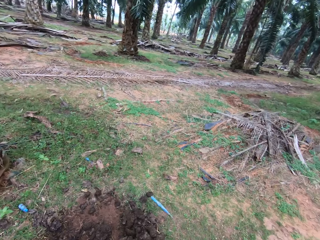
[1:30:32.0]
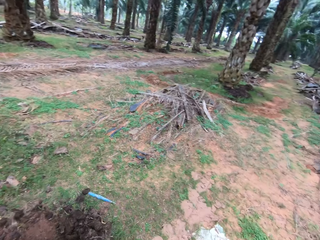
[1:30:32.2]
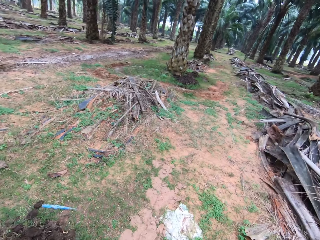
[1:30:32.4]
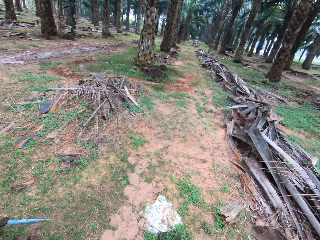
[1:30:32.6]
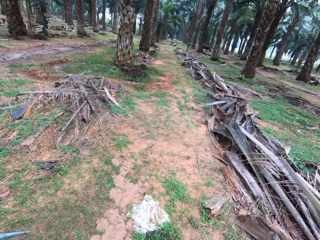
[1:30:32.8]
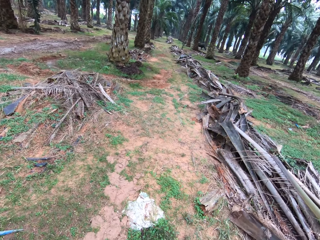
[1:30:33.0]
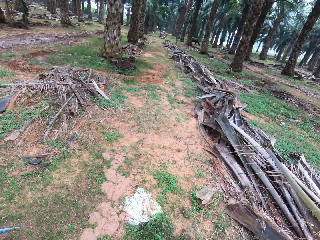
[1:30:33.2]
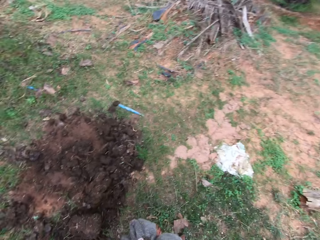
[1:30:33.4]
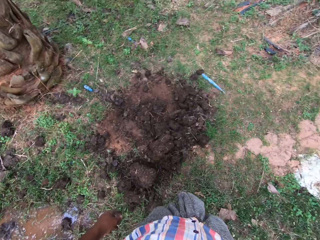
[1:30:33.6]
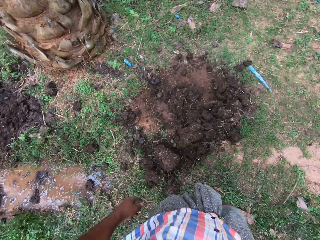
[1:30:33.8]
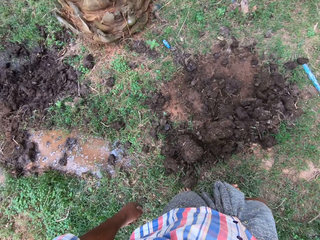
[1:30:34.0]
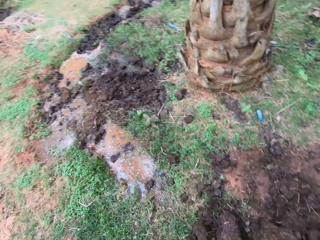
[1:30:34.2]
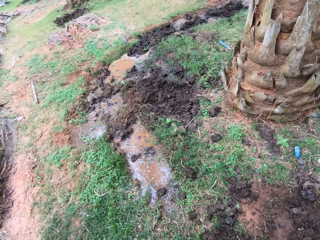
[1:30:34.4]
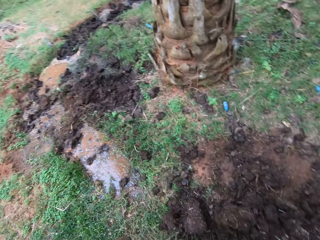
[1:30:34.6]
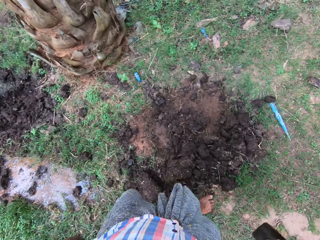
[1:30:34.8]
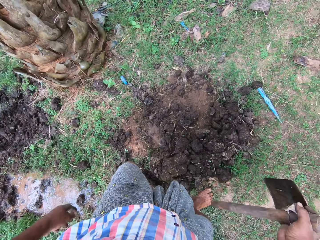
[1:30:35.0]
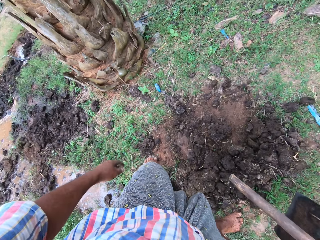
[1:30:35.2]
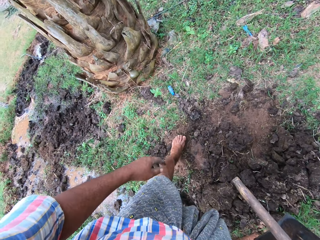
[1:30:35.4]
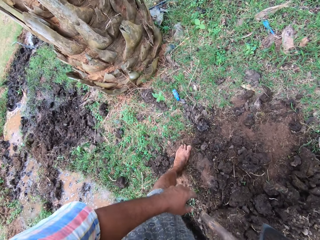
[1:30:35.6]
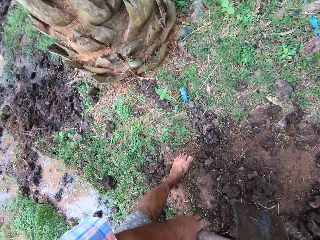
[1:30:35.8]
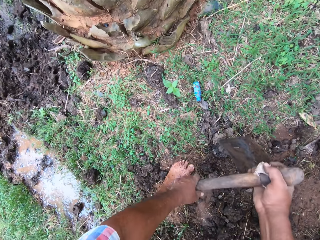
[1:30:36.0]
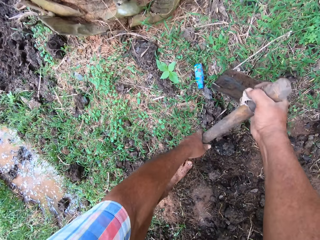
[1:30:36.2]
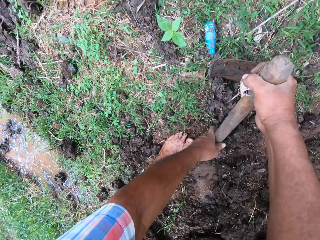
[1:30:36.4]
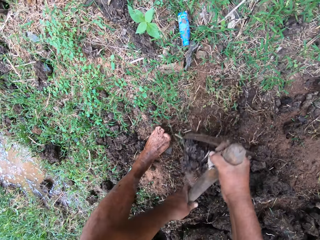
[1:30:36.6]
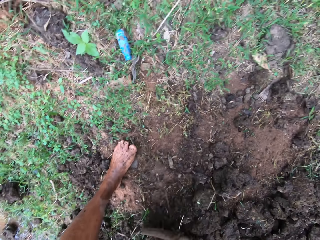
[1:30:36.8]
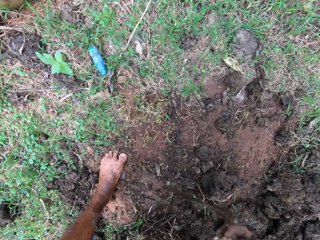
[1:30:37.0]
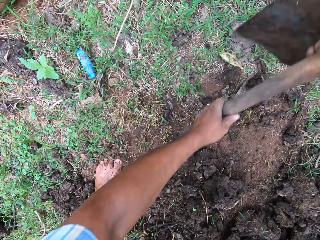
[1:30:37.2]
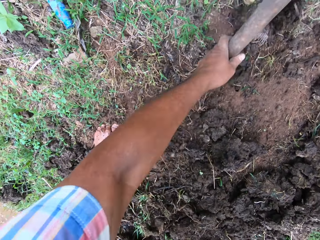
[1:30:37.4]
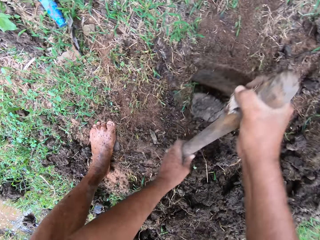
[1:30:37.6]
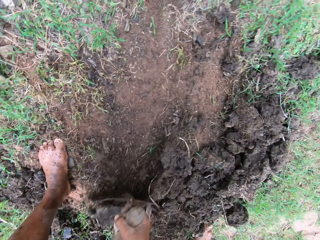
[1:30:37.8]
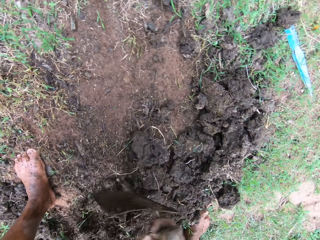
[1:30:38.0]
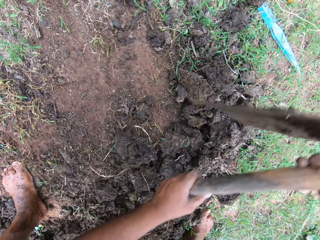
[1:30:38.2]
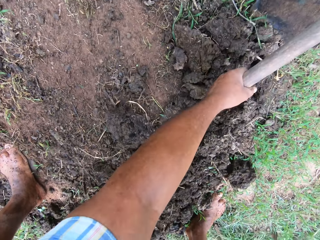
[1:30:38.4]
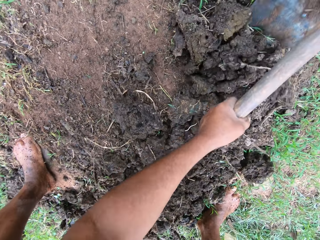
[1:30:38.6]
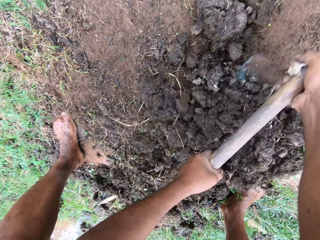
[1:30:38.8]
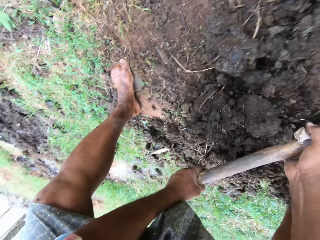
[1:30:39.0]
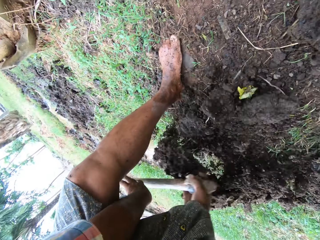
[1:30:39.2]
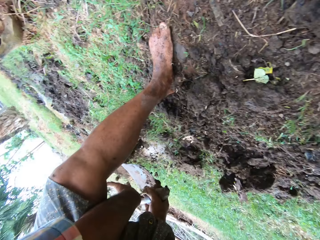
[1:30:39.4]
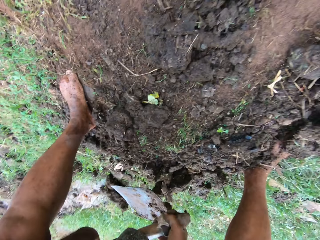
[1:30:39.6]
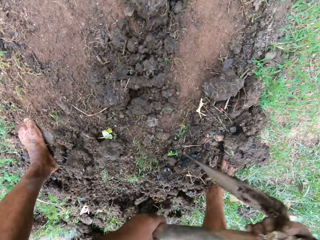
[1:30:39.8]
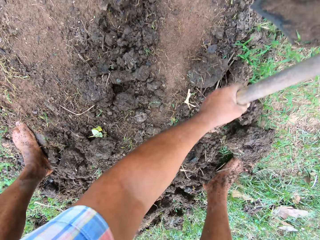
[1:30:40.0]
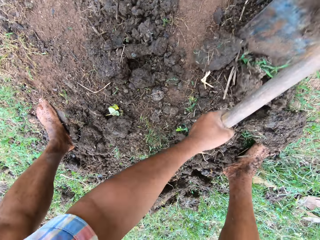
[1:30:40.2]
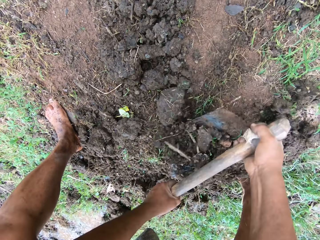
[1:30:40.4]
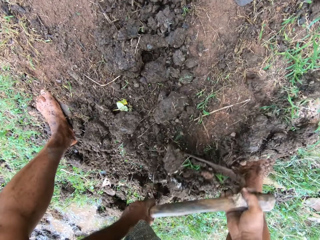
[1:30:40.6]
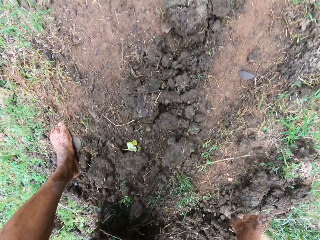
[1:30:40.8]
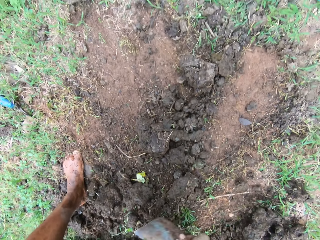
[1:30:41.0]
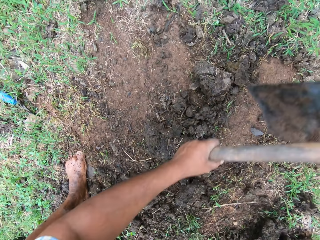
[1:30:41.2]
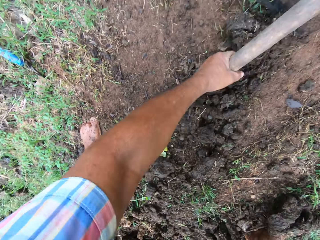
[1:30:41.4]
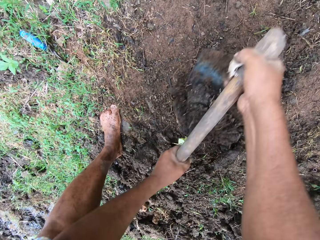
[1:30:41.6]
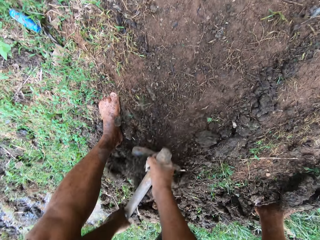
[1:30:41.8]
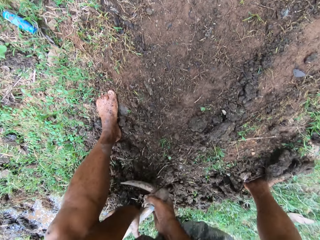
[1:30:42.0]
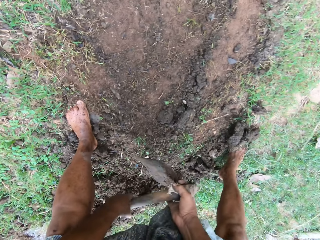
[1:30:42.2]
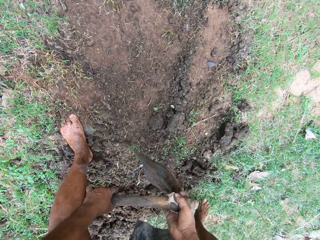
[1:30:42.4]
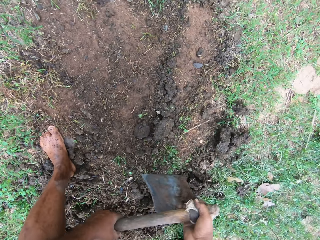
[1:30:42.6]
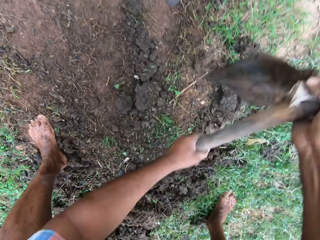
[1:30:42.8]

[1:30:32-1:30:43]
The camera wearer bends. They collect soil using a hoe, mix the soil with water and collect the soil using the hoe.

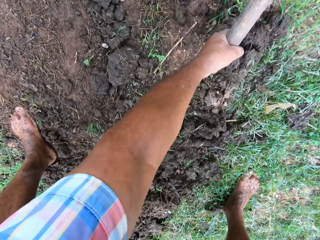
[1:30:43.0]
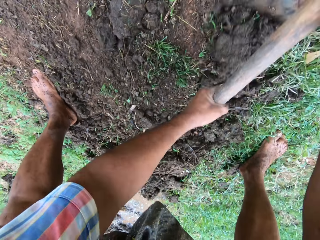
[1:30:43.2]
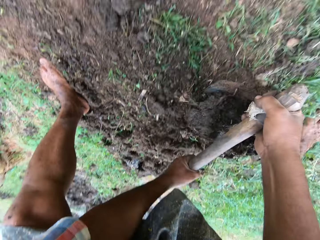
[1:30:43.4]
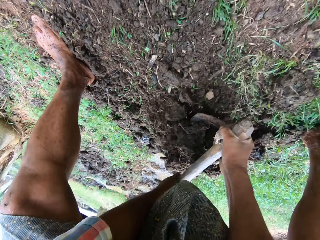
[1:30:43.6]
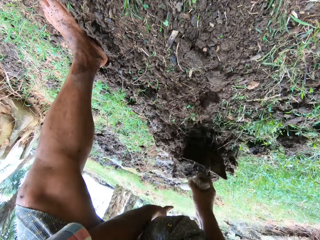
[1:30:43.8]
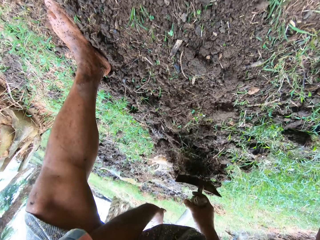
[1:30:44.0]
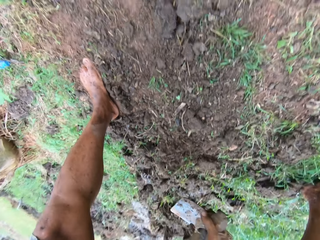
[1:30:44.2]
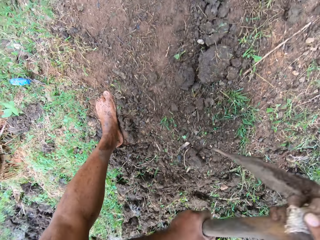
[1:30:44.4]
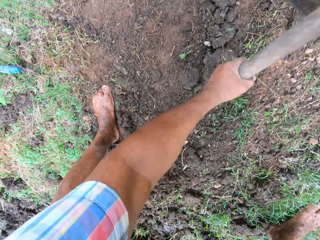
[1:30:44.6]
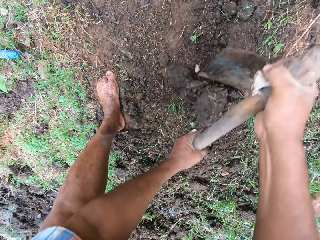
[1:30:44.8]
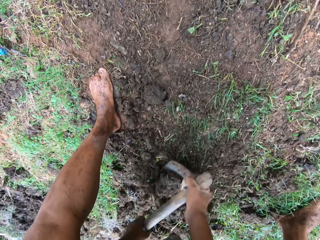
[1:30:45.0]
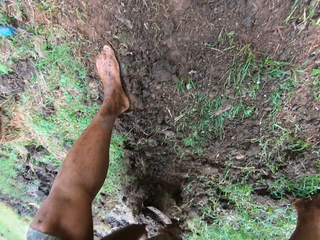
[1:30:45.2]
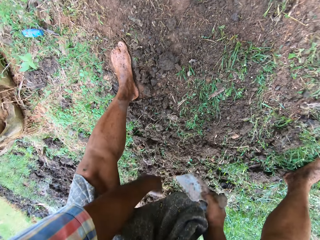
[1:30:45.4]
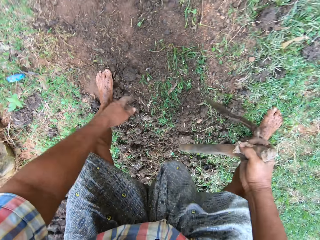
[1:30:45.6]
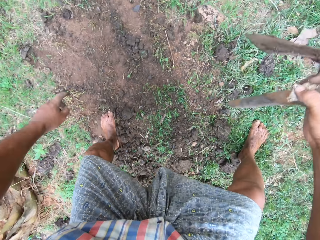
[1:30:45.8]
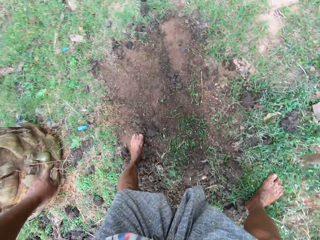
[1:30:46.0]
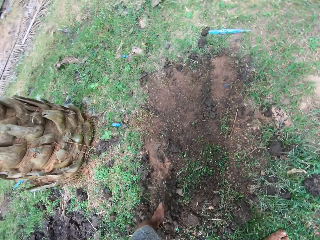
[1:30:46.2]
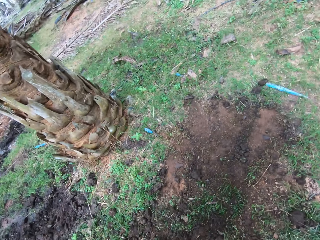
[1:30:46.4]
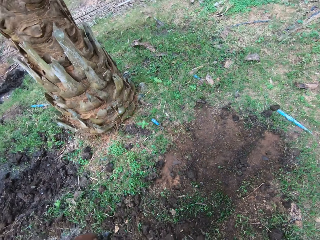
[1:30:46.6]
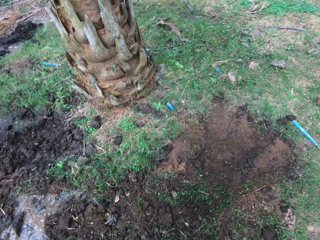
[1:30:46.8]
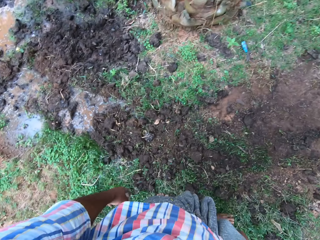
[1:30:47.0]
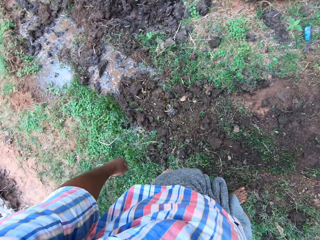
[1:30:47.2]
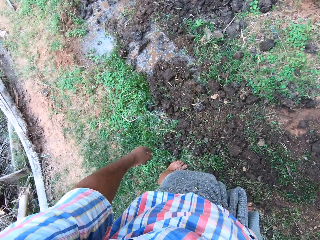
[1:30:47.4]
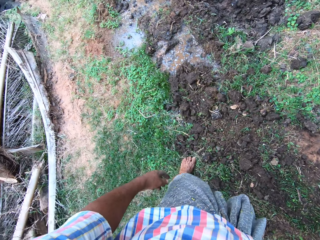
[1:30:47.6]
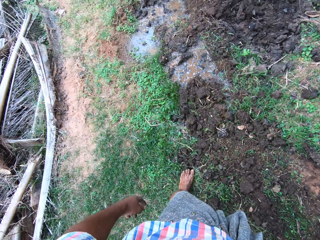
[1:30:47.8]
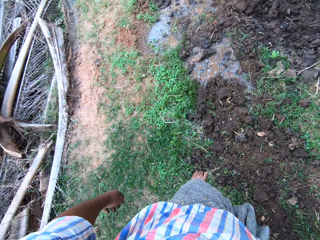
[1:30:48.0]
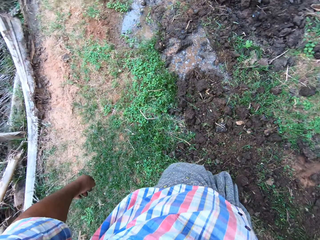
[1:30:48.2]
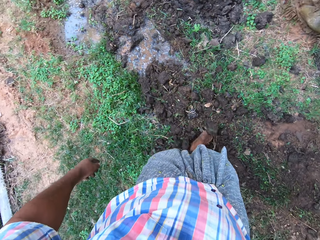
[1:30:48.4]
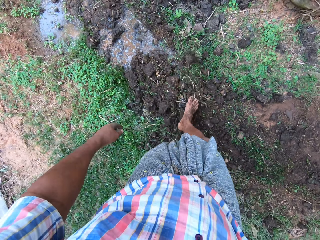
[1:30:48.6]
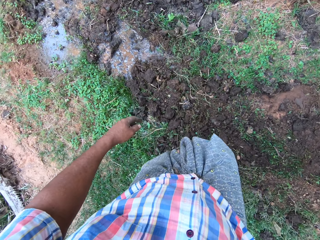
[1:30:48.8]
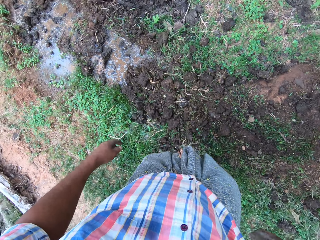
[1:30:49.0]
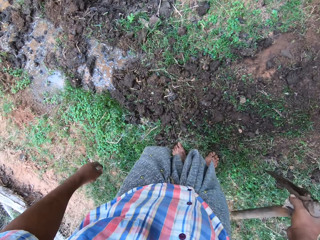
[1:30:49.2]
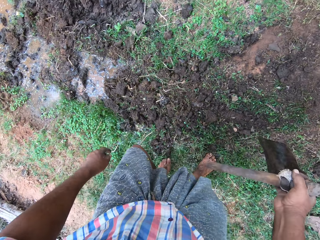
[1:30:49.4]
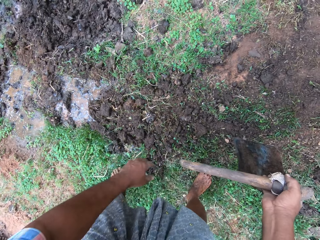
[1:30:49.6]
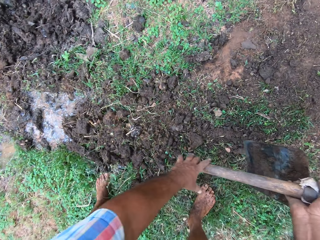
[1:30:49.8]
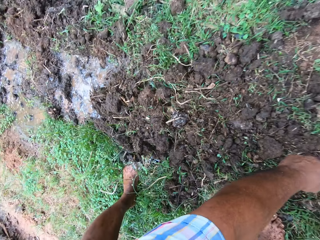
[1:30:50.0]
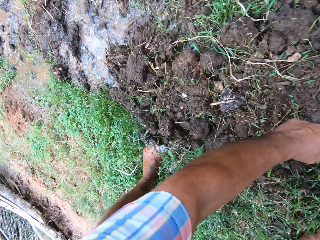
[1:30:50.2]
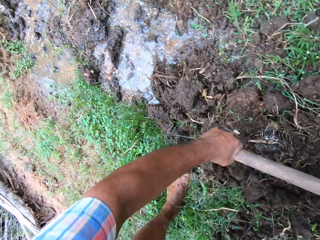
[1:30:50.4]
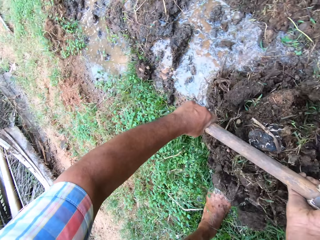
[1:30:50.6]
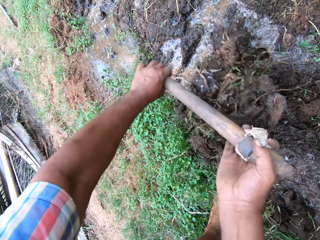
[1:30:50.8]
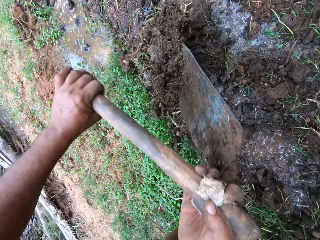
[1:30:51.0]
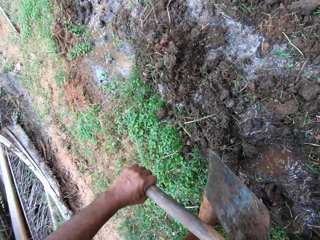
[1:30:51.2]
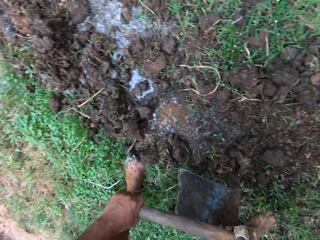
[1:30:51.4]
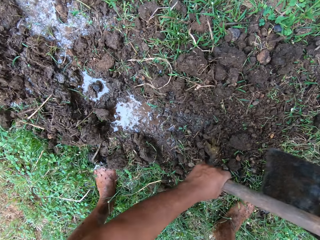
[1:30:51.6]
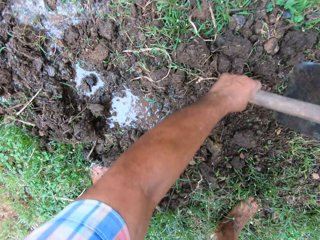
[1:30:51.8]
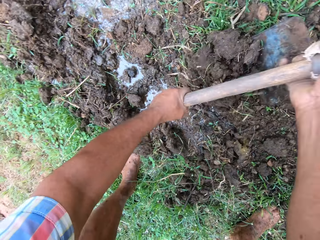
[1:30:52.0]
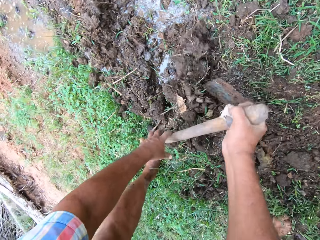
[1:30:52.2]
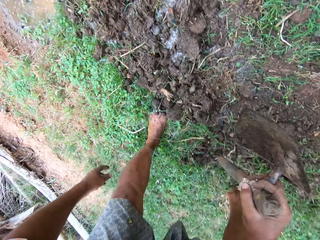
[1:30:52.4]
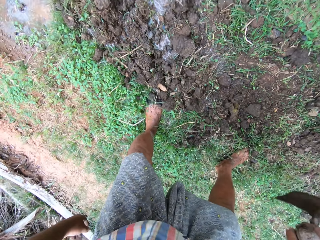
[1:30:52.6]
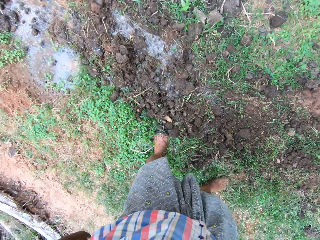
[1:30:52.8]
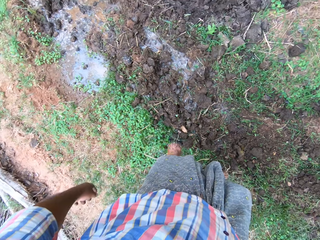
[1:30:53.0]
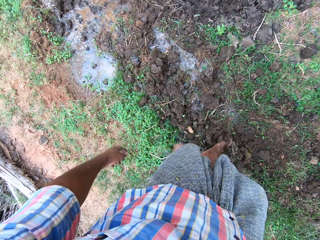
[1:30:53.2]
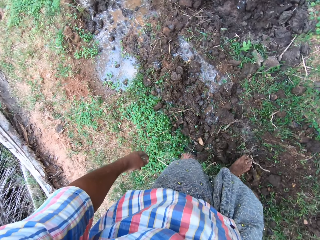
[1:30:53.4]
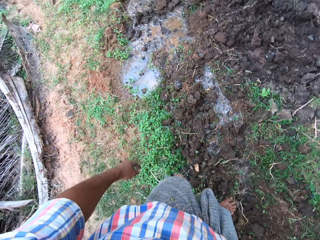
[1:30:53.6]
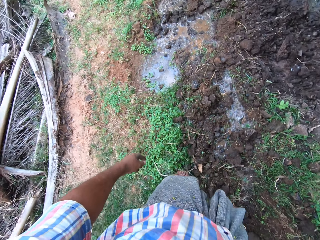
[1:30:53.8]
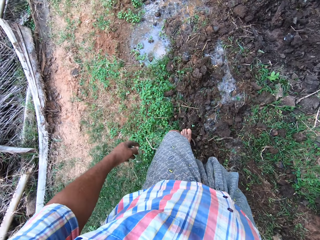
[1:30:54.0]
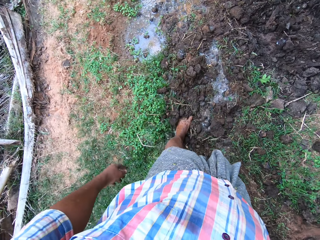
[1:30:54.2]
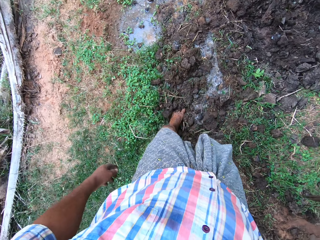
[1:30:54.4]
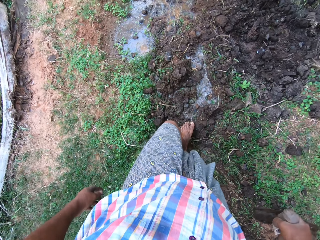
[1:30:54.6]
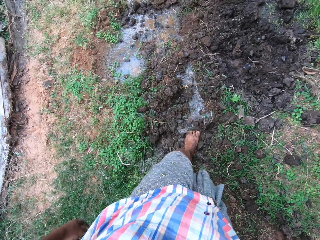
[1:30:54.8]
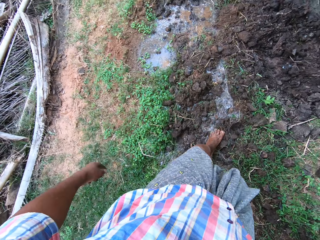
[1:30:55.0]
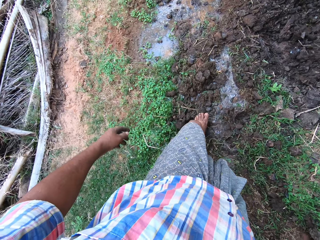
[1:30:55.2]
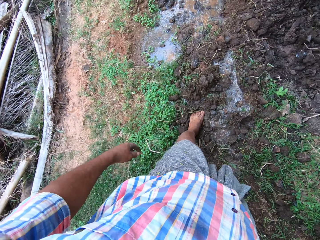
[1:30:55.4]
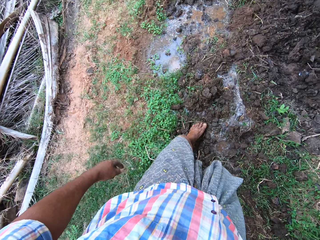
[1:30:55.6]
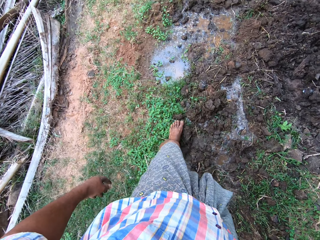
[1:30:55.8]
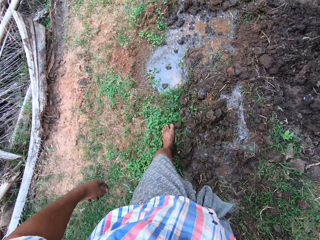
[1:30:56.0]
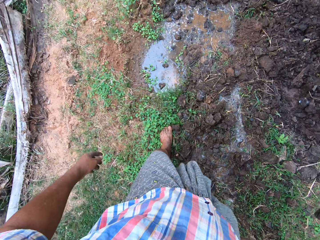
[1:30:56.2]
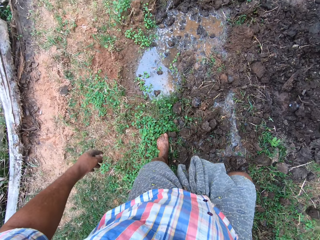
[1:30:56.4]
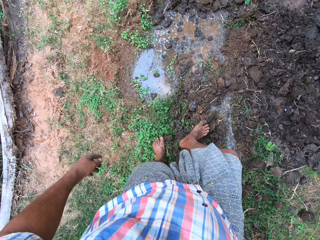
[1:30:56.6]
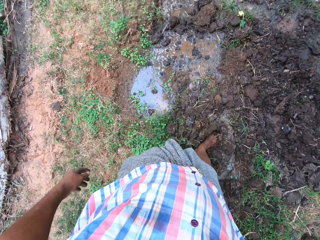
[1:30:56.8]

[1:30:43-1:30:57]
The camera wearer mixes soil with water, collects the soil using a hoe, kicks the soil with a leg, collects the soil using the hoe, mixes the soil with water, collects the soil using the hoe, mixes the soil with water, steps on the sand and mixes the soil with water using legs.
